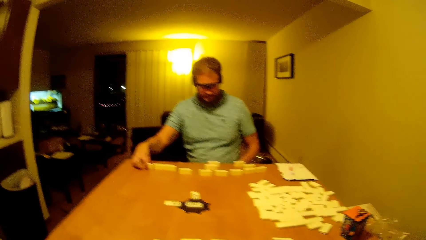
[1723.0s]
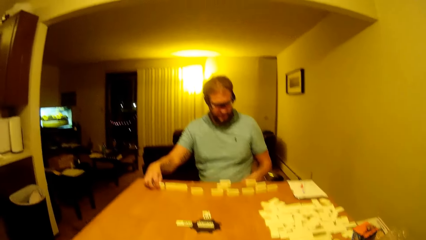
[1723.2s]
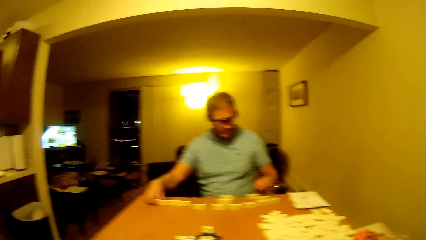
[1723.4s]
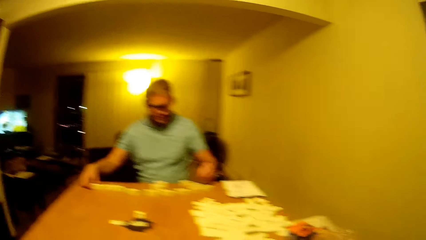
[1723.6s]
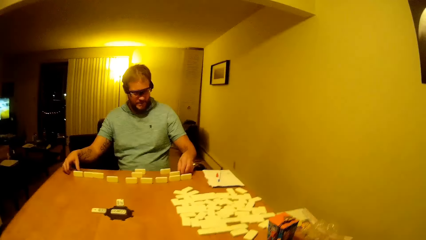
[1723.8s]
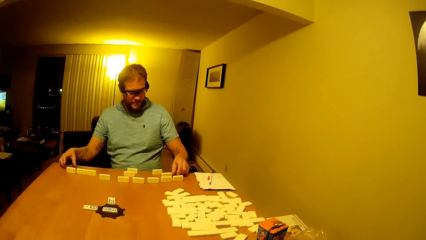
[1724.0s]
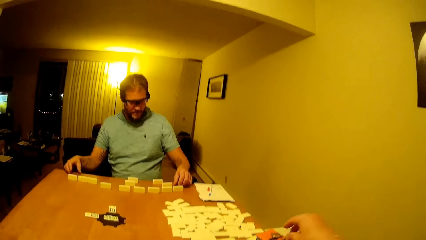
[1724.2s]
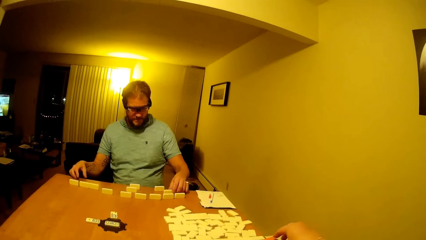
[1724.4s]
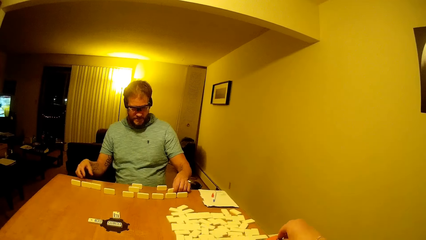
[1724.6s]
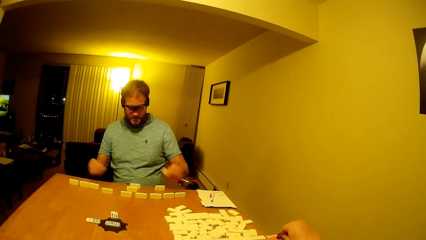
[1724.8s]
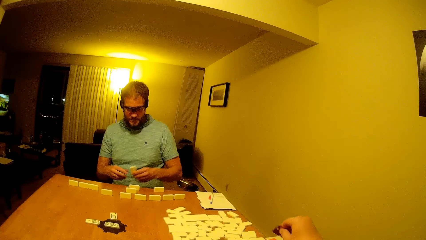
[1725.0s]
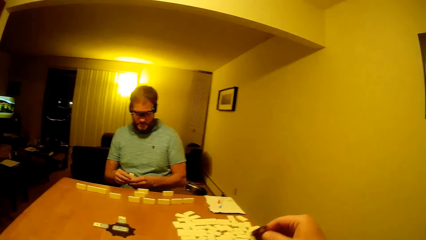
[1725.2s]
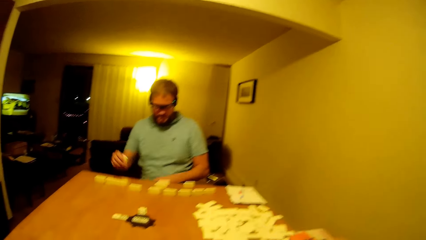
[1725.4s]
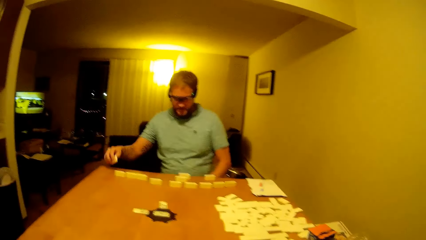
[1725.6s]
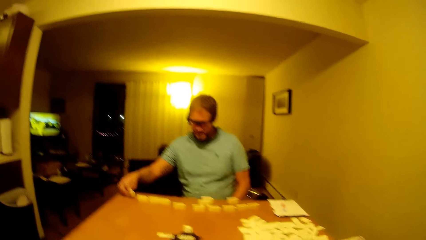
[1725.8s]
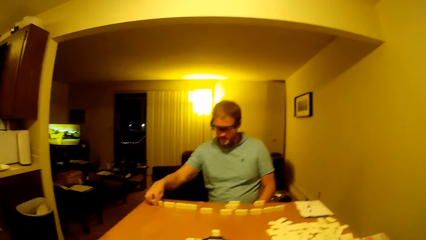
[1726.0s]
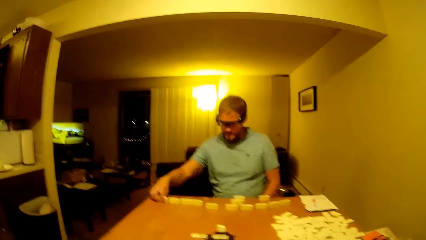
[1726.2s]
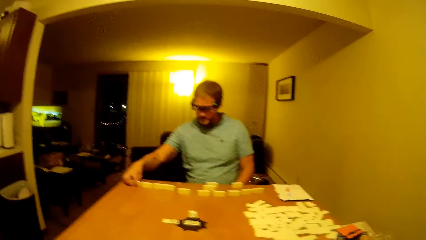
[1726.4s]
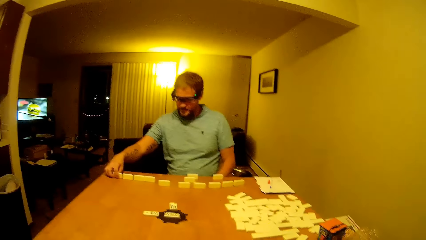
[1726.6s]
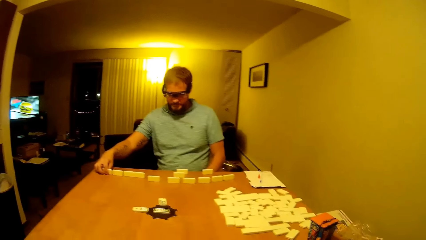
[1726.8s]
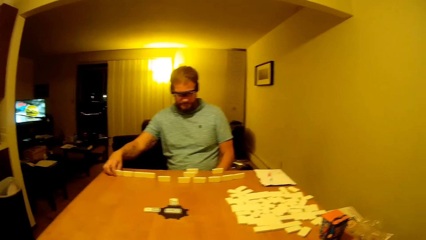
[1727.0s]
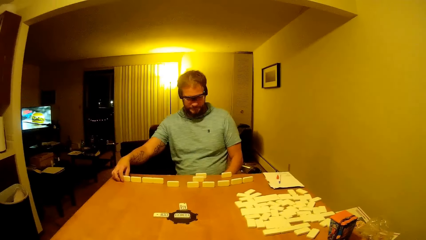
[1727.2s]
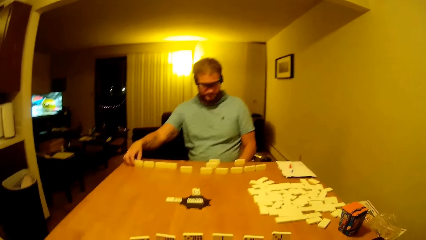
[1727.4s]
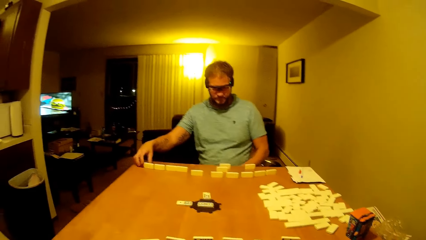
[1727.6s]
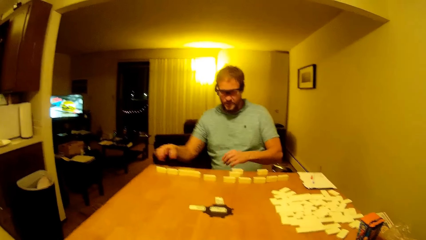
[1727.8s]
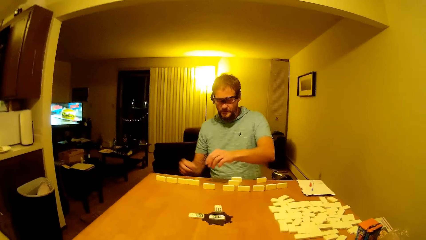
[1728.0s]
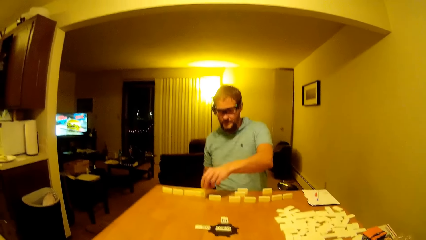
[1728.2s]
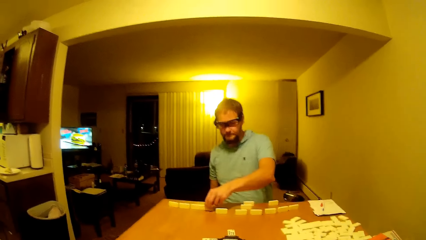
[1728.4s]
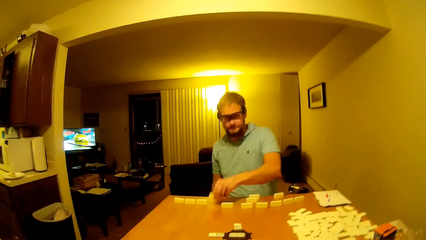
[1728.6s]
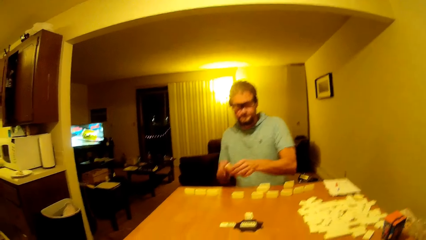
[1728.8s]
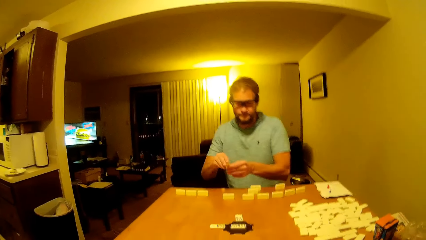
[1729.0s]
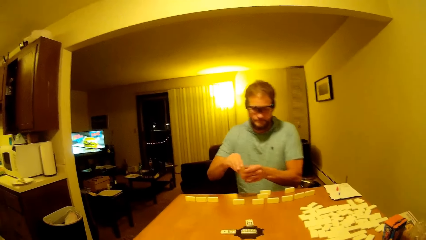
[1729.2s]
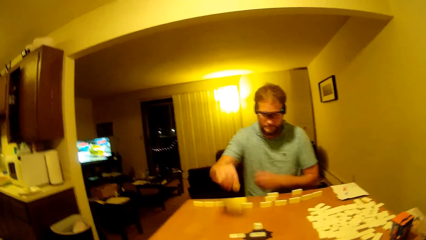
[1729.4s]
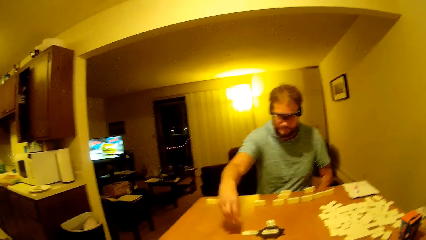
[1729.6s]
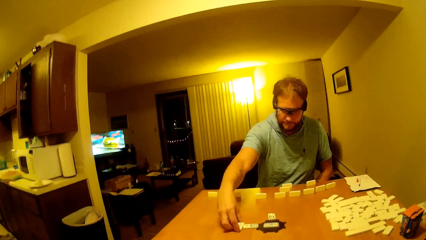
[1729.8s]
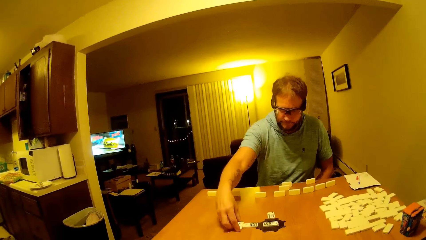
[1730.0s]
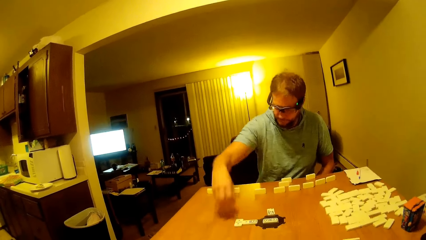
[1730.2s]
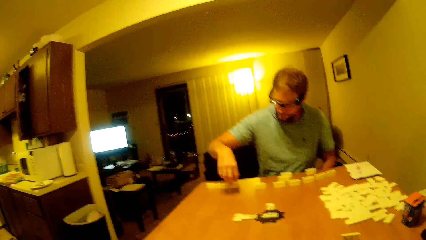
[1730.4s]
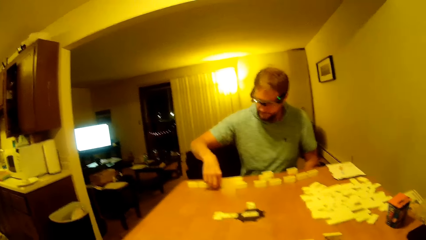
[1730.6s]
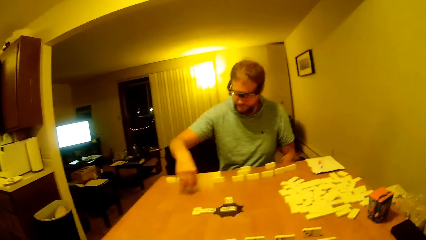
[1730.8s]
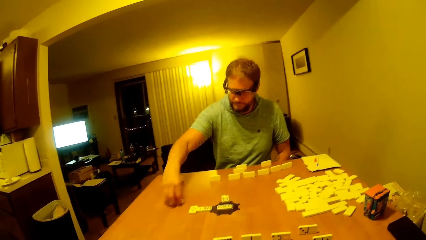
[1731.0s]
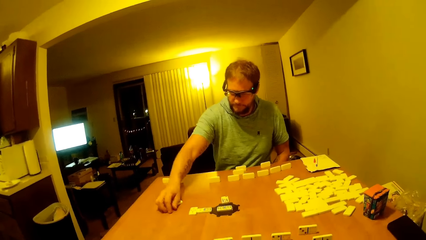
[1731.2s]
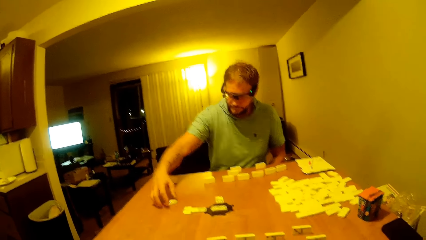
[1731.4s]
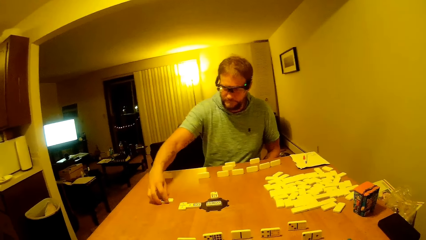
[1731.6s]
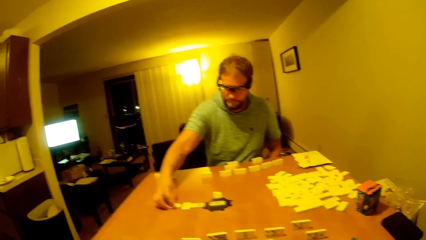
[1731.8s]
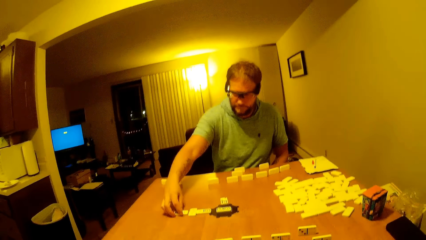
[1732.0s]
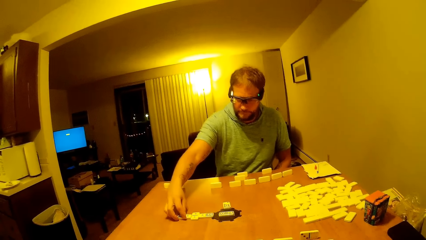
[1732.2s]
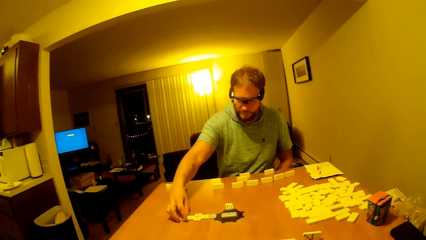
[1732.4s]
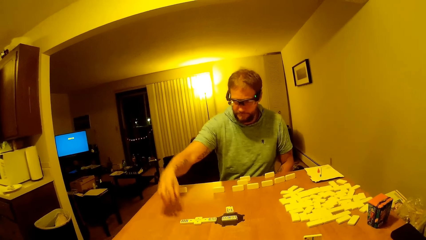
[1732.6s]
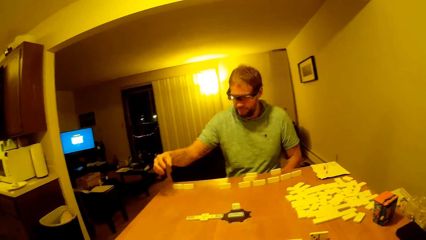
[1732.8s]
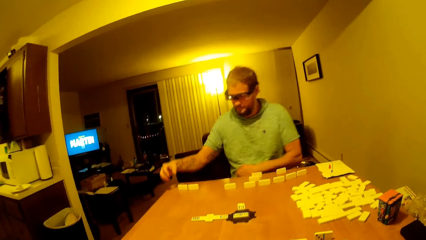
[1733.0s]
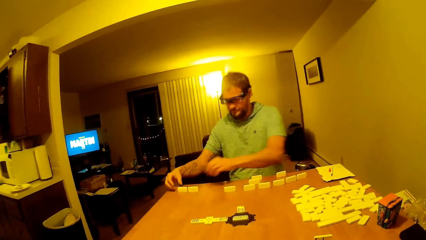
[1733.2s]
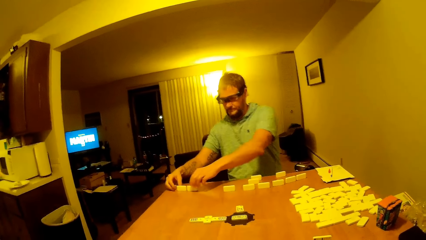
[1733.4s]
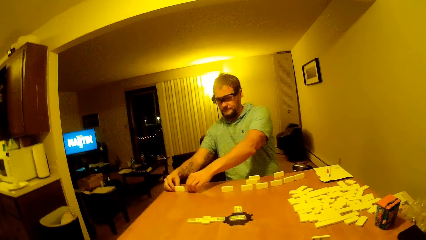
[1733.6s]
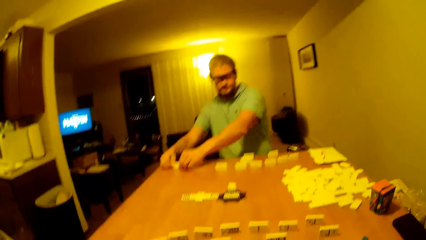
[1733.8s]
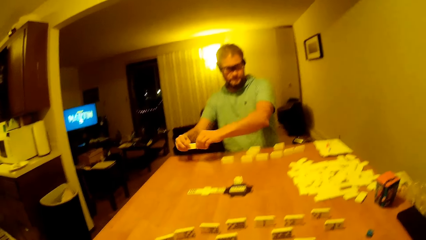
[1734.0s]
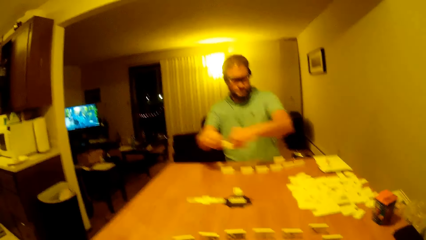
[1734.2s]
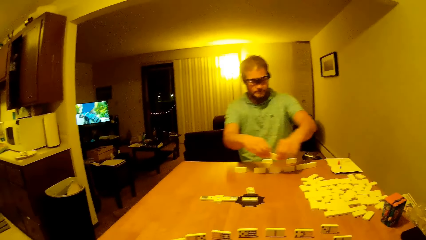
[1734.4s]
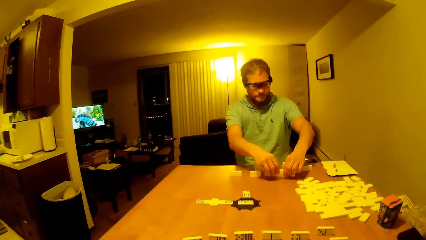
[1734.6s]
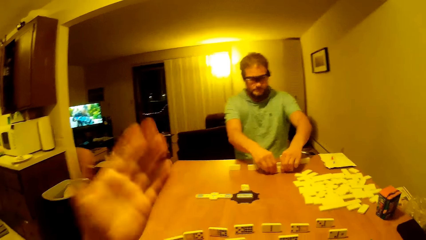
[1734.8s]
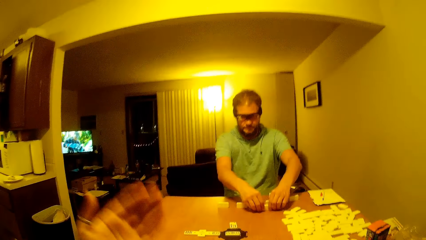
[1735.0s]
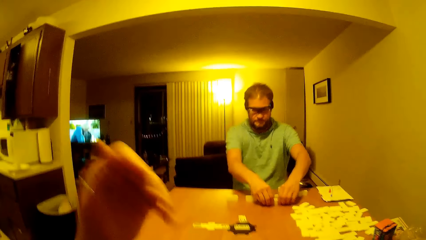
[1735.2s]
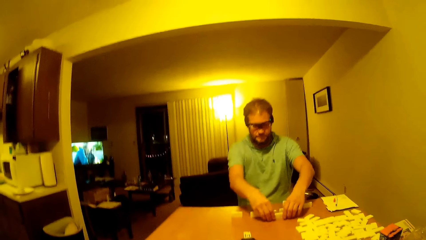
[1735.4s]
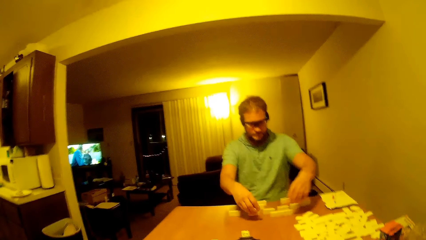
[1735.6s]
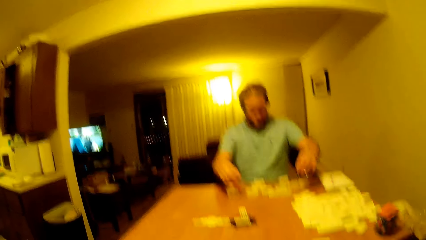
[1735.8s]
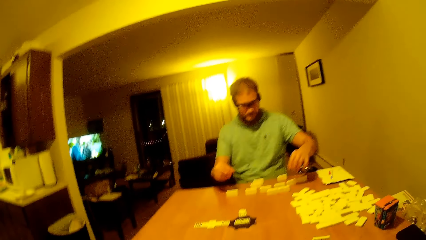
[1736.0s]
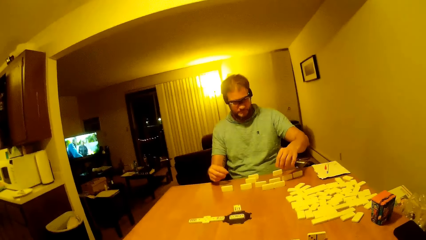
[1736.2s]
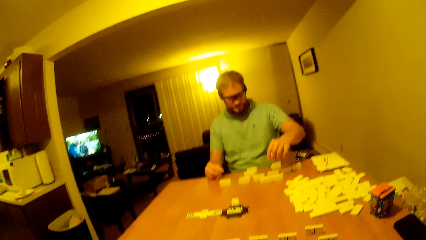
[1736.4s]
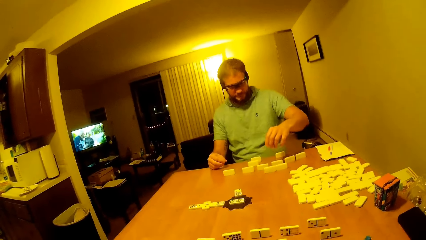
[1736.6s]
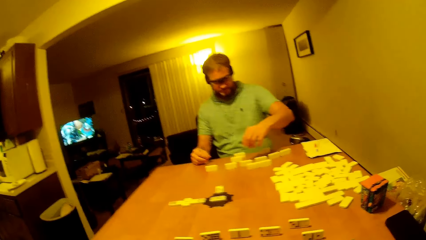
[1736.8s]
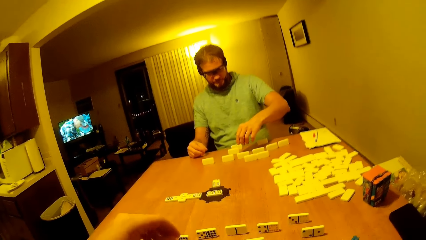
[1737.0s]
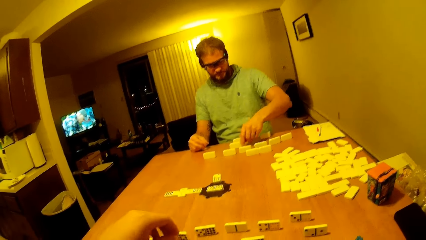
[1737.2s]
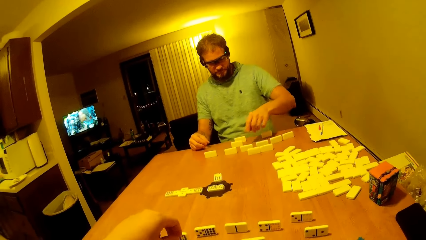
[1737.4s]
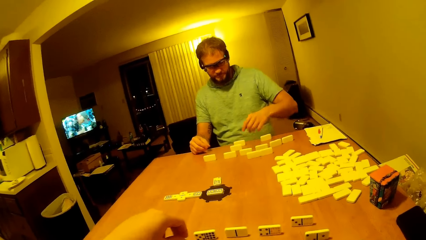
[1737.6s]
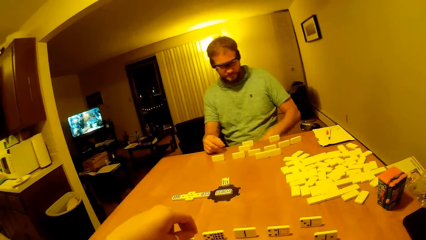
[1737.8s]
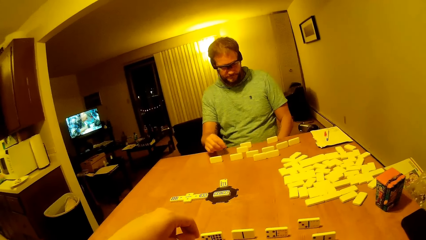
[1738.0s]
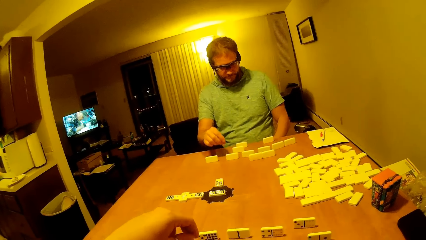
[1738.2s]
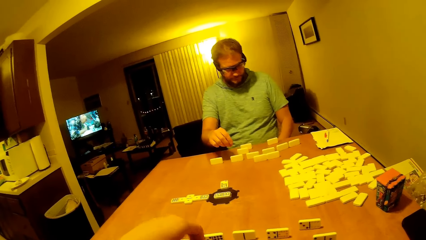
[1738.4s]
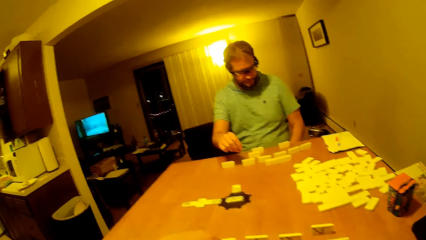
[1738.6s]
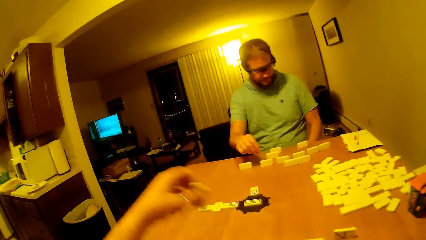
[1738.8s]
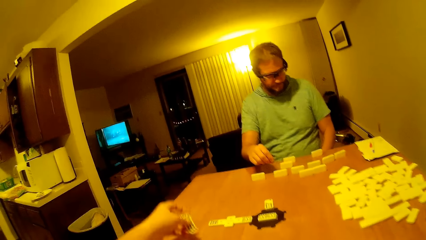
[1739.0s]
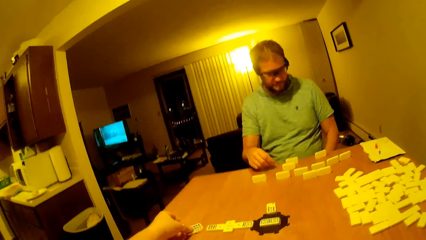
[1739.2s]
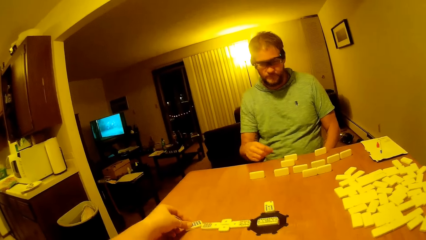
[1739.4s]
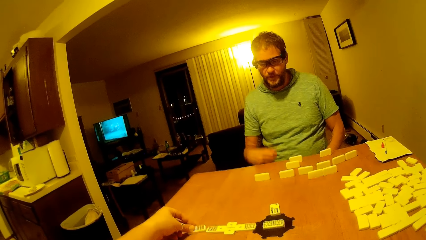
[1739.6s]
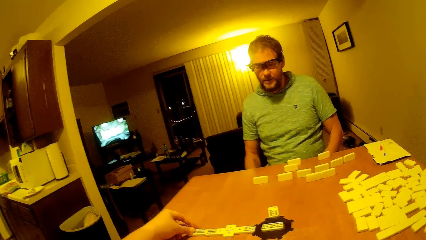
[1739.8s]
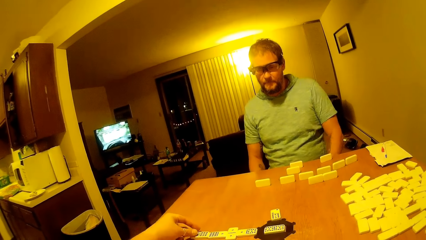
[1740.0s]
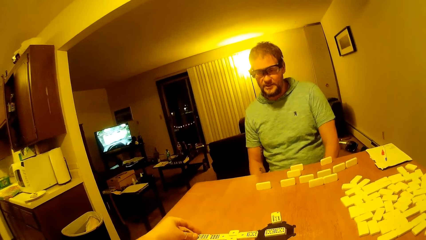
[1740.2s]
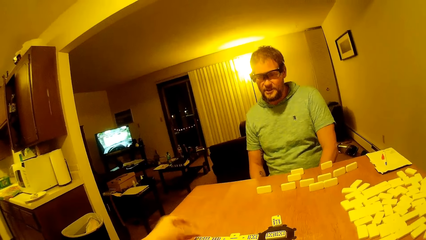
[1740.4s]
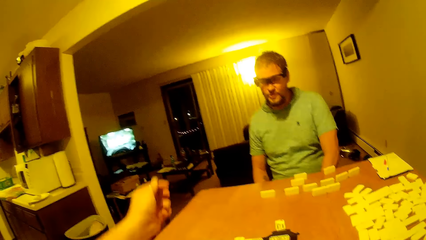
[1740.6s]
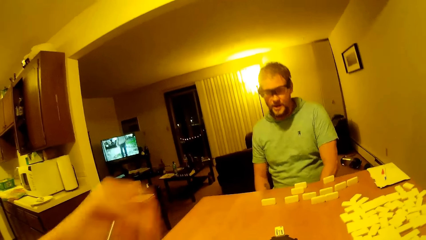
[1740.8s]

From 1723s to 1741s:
A man moves a domino block. The camera wearer moves her hands. The man puts one hand down, puts the hand up, and puts the dice forward. The man plays dominoes. The man moves the hand back, puts the dice forward, and lifts the hand up. The man moves the domino blocks. The camera wearer moves the hand up. The man lifts the hand up. The camera wearer puts the hand down. She plays dominoes. The man puts the hand down and moves the hand down. The camera wearer moves the dice forward.
